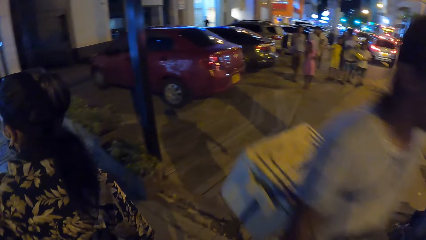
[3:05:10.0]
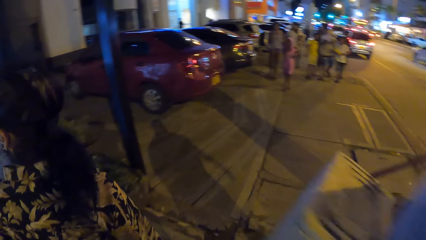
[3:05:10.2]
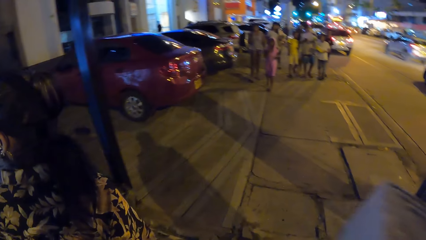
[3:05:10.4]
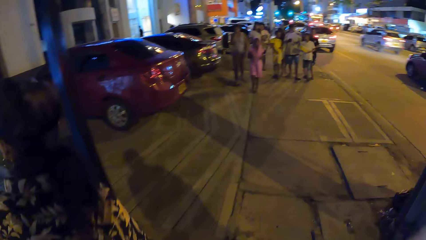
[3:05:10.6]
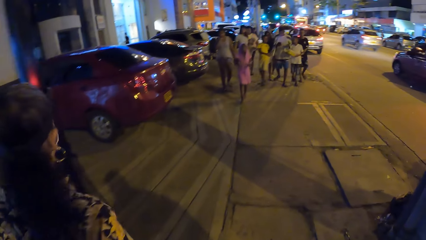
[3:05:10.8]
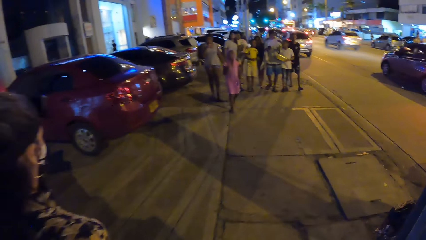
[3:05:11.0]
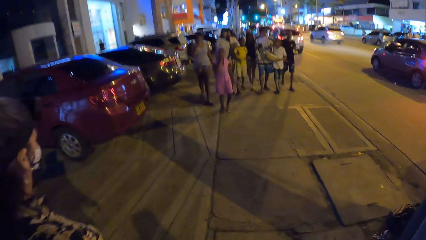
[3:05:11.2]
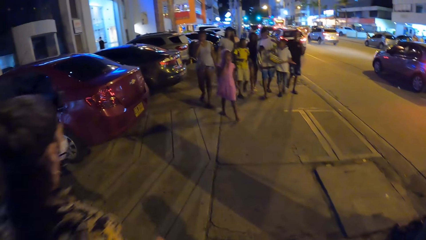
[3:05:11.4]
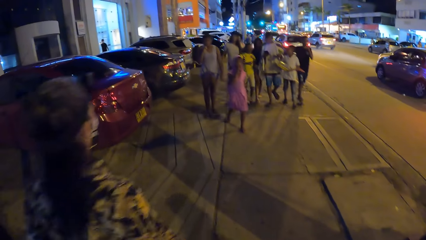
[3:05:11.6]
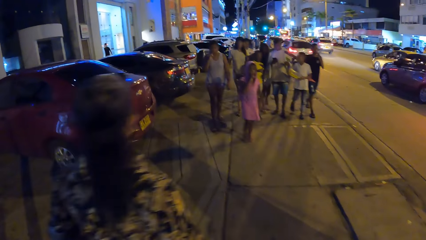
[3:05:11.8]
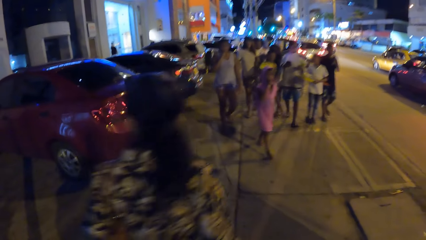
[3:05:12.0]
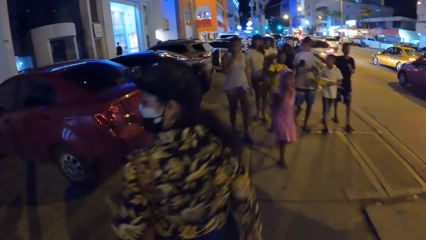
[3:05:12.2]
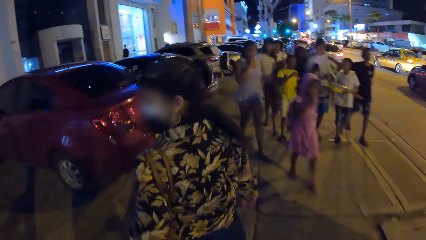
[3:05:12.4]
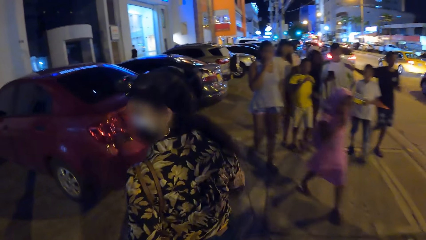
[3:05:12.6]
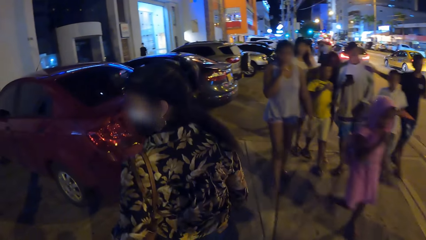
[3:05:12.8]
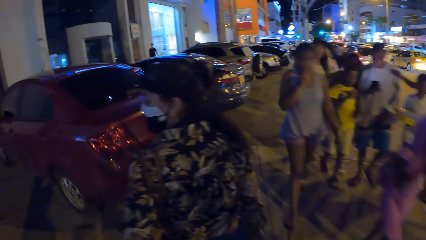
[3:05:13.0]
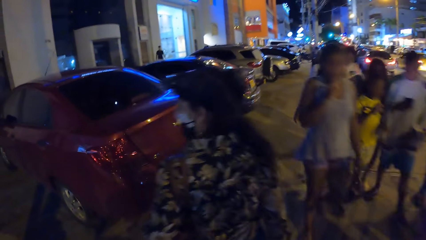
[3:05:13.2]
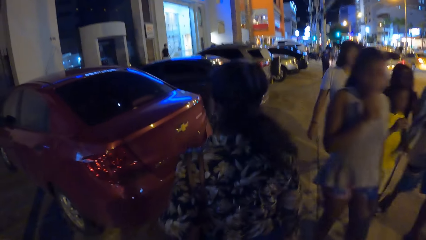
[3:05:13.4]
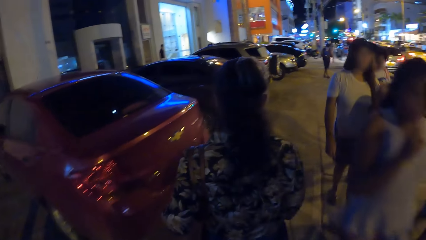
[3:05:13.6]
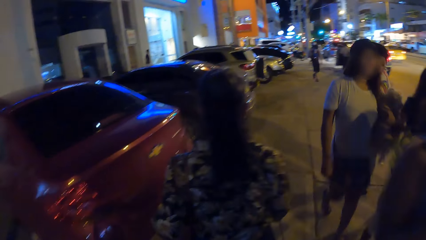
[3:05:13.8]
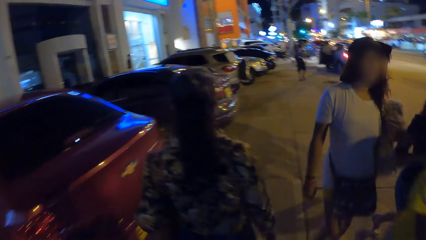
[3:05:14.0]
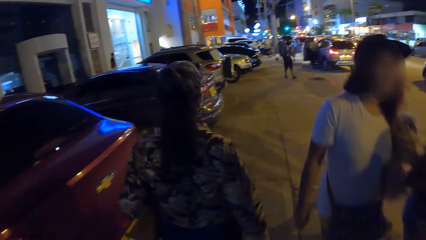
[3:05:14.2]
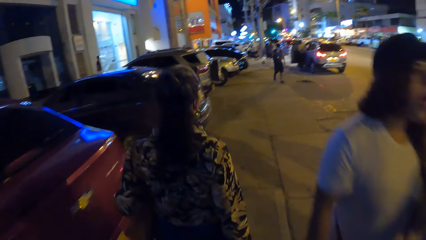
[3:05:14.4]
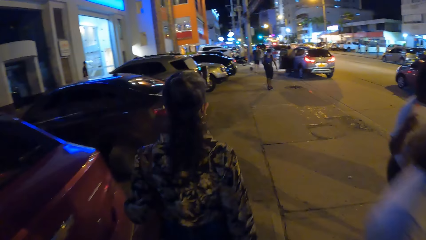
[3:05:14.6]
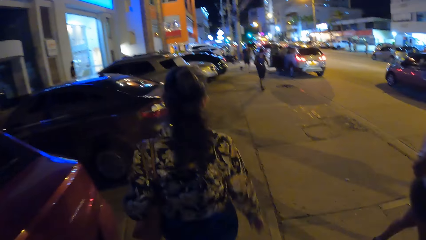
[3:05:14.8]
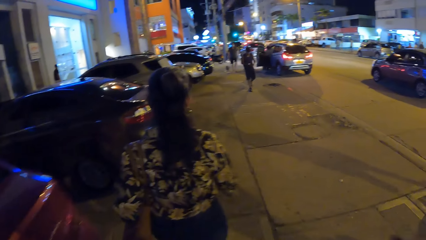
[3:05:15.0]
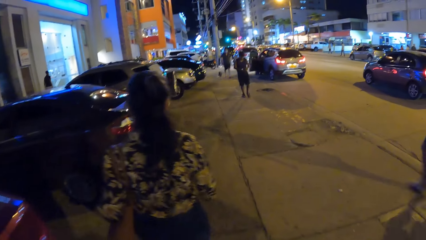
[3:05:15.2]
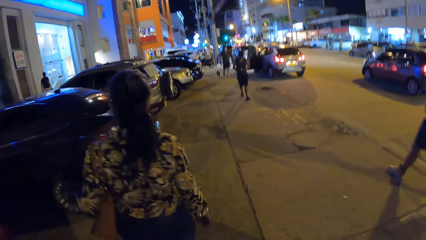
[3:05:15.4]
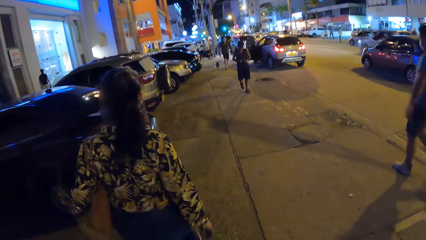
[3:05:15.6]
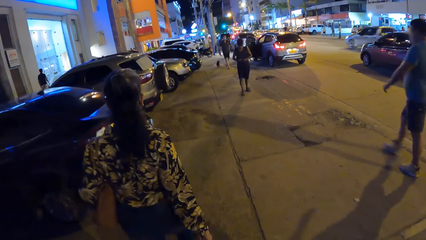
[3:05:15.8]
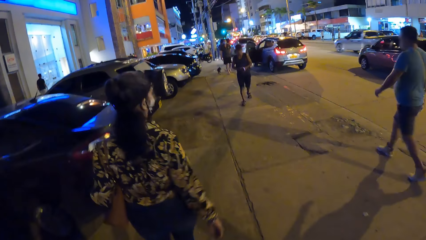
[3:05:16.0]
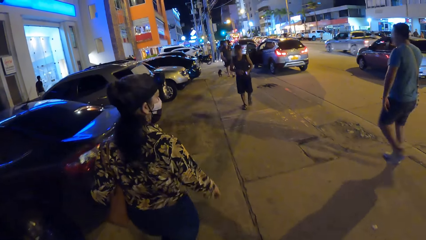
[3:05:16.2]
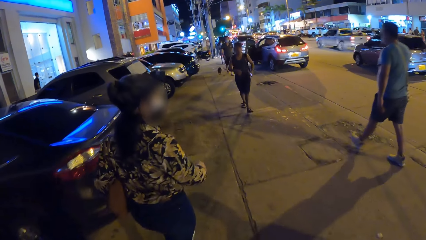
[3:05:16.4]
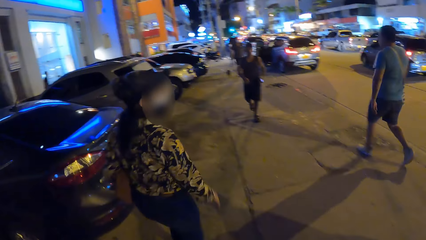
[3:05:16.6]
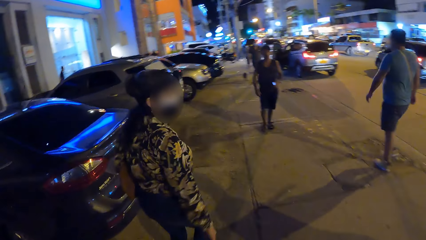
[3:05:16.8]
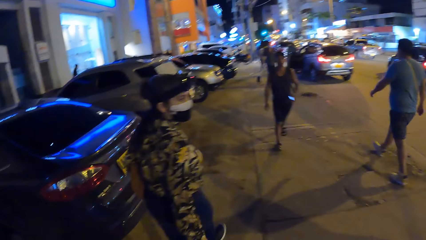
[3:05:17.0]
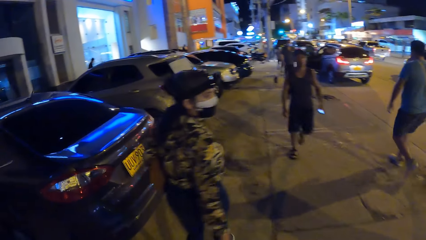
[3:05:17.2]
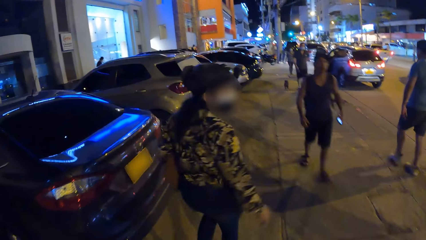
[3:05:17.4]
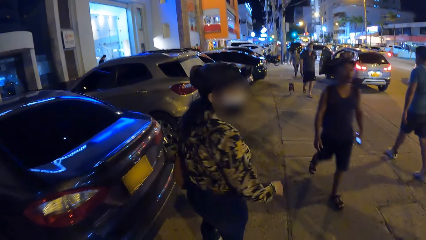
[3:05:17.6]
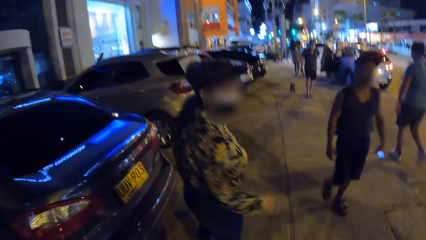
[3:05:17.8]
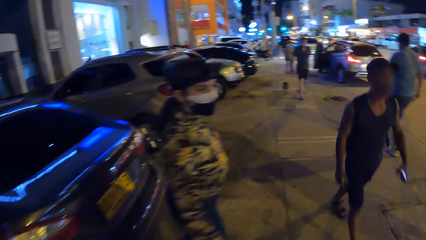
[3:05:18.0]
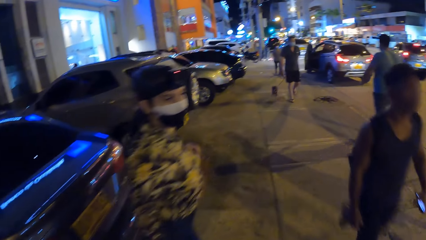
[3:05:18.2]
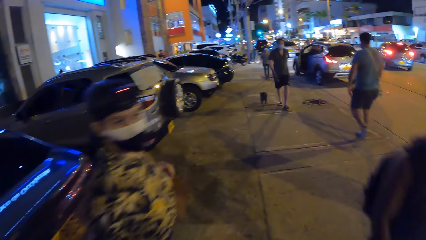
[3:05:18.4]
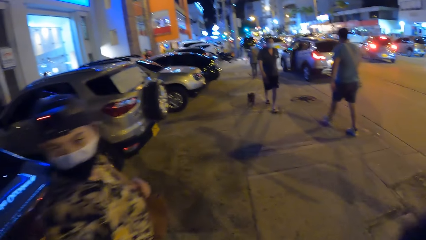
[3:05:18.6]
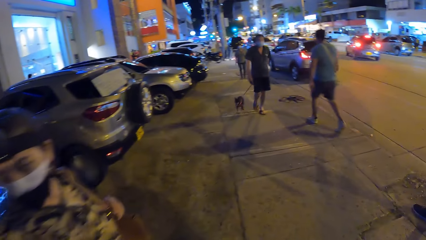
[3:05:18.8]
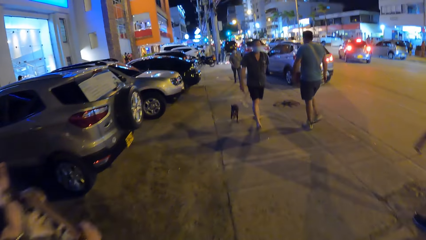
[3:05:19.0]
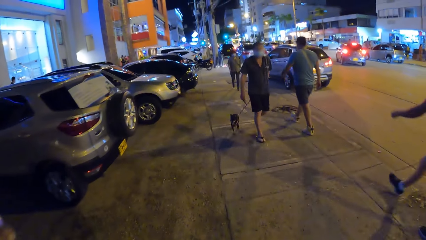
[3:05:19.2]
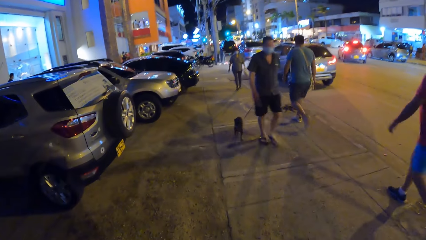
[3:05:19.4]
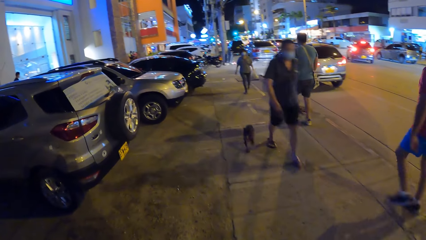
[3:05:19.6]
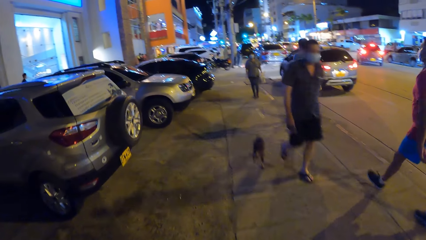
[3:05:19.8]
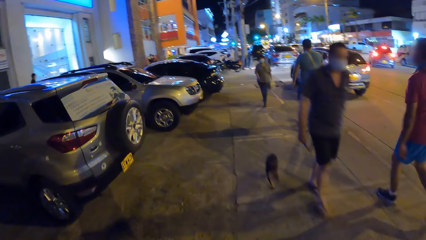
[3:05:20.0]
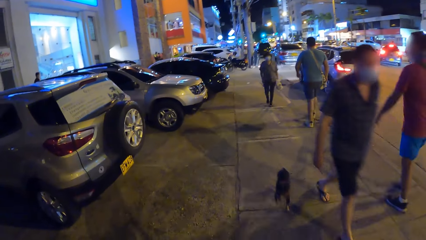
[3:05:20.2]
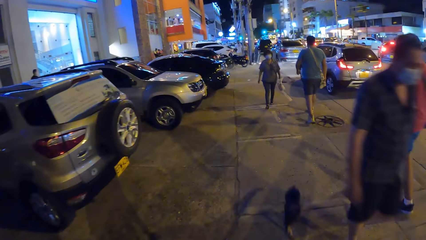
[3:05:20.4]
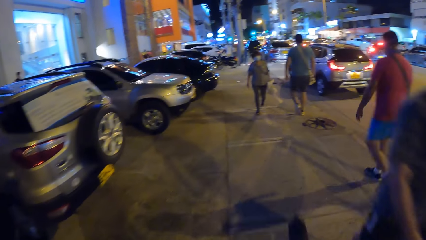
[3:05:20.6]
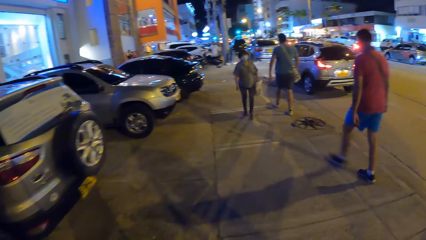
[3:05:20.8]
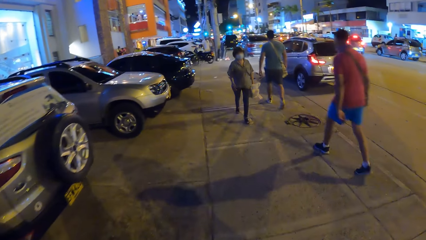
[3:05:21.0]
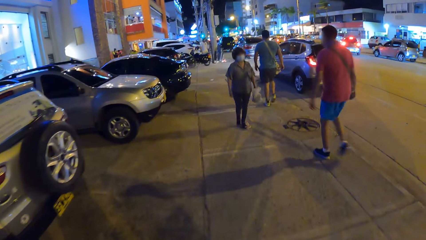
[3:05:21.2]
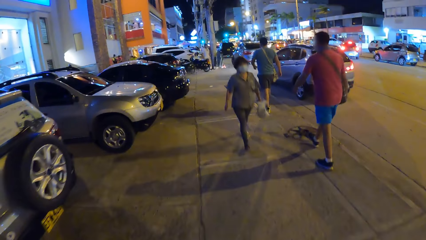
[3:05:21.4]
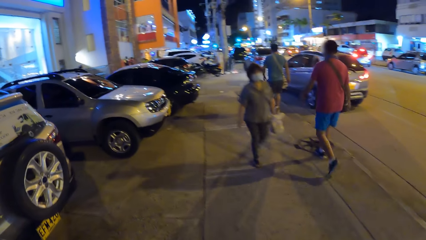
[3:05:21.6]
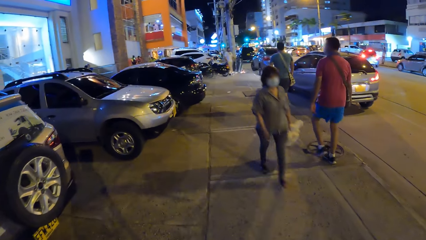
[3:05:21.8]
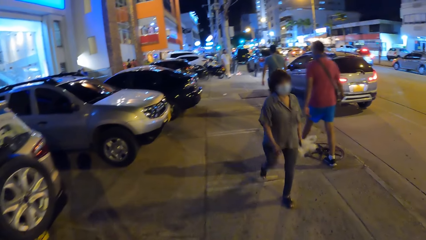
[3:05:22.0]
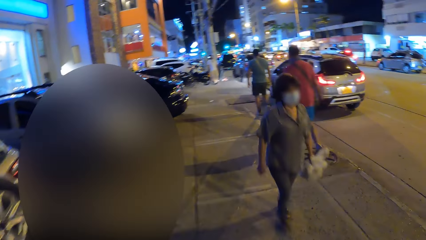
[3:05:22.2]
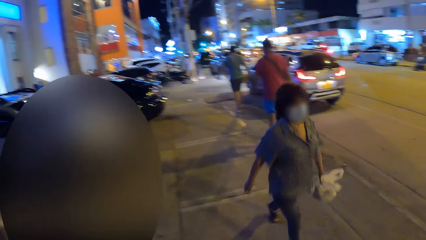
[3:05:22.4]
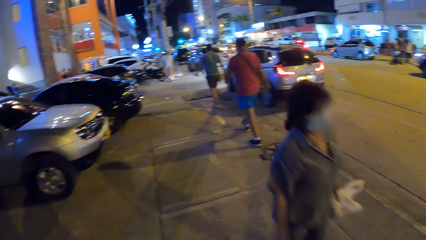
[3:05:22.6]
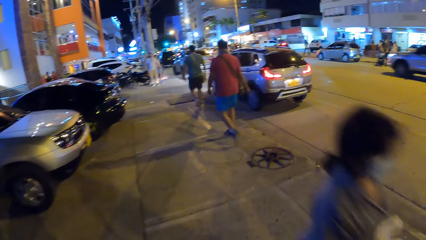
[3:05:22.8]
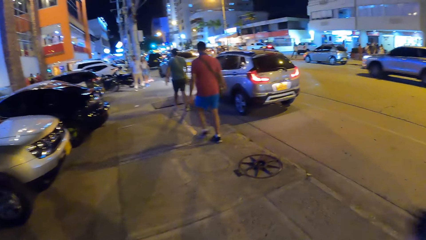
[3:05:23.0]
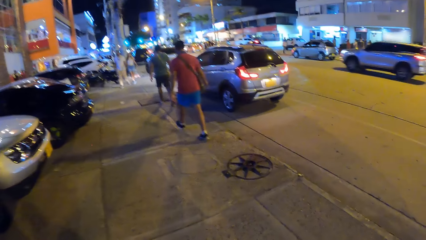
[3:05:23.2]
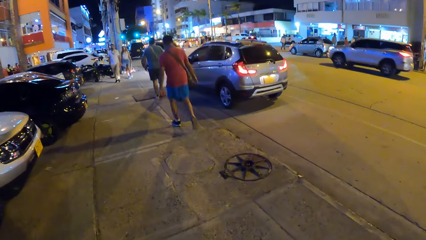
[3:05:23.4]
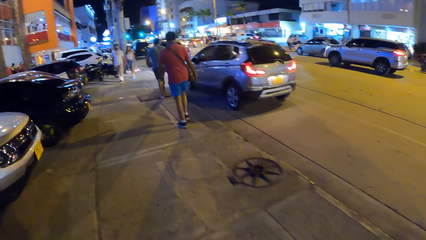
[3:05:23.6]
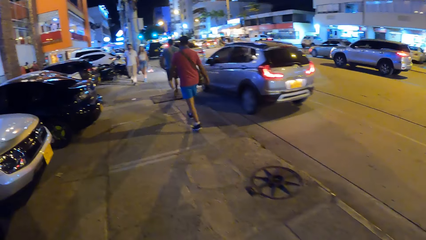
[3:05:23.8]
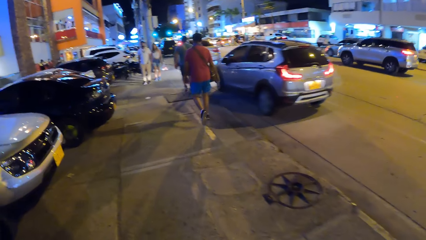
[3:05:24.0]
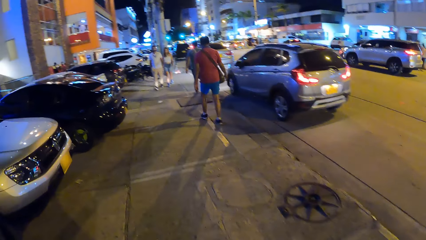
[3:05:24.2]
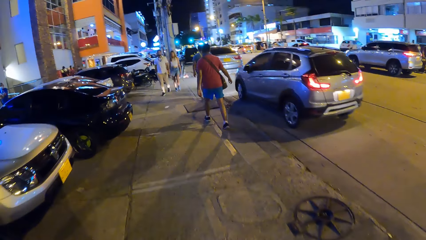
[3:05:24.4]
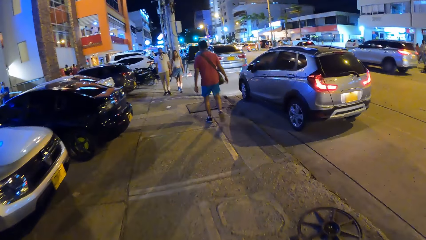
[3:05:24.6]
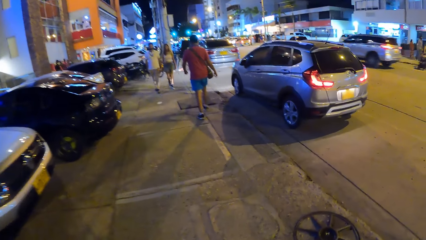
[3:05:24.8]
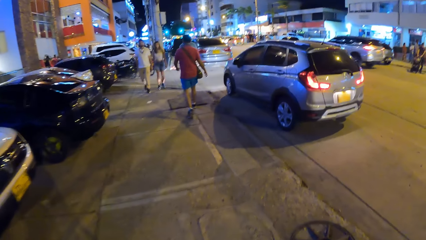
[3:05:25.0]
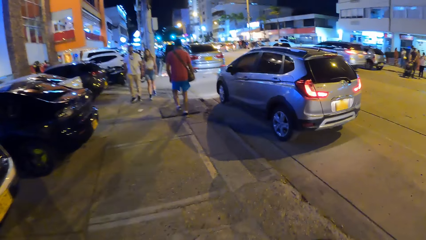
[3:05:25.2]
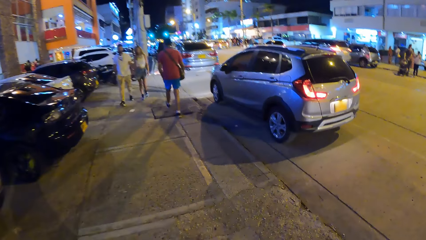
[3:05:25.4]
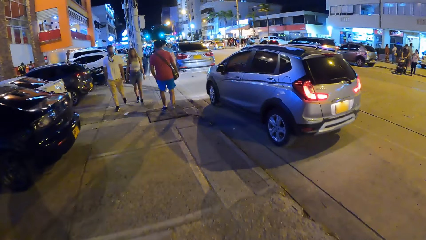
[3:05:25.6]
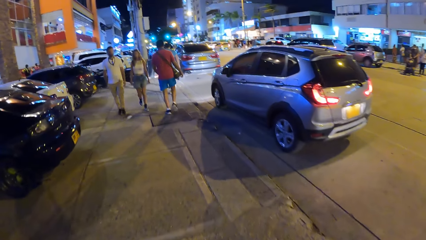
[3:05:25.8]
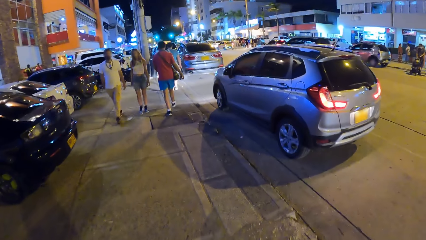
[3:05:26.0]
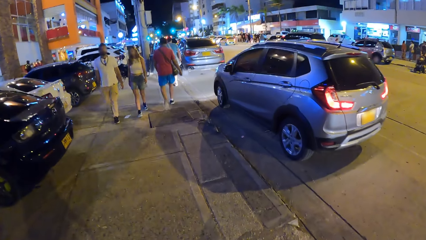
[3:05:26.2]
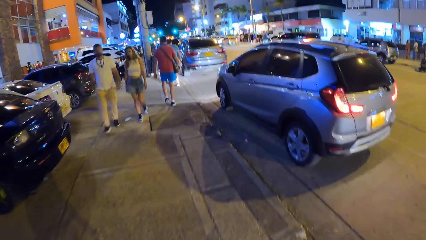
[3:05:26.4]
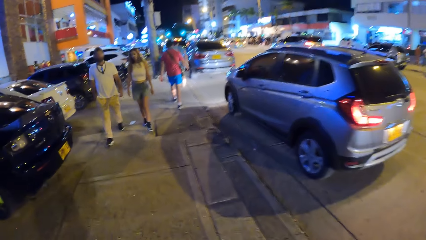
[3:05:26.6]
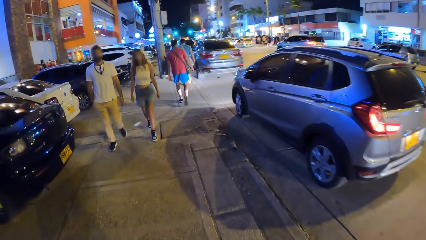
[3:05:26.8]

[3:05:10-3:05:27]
A female looks around the area. A grey car drives past the camera wearer. The female walks along the pavement. The camera wearer walks along the pavement. A yellow car drives past them. A grey truck drives past them. The female looks around the area. The camera wearer walks along the pavement. A white car drives past them.
